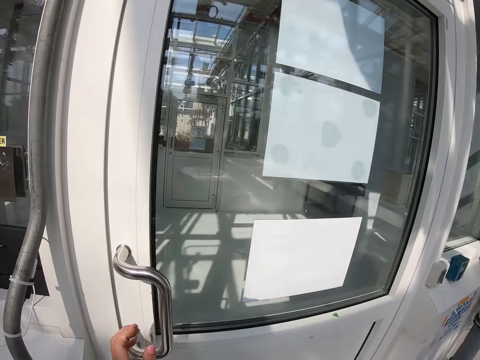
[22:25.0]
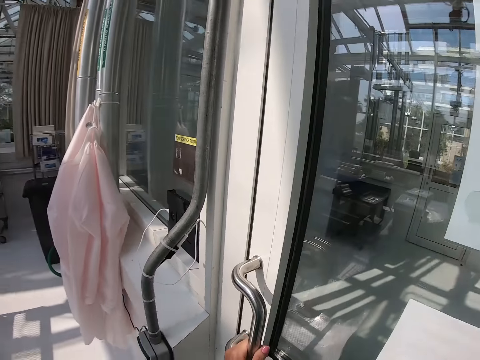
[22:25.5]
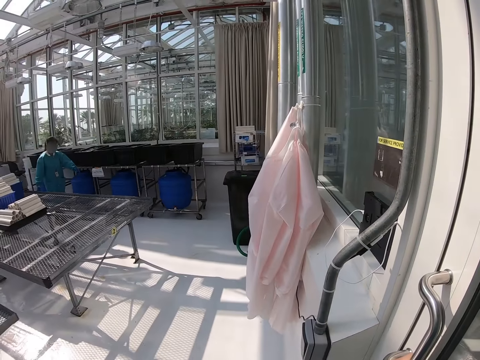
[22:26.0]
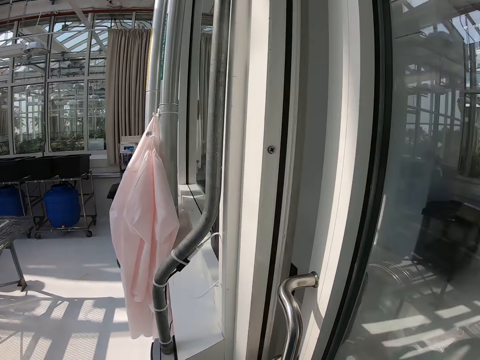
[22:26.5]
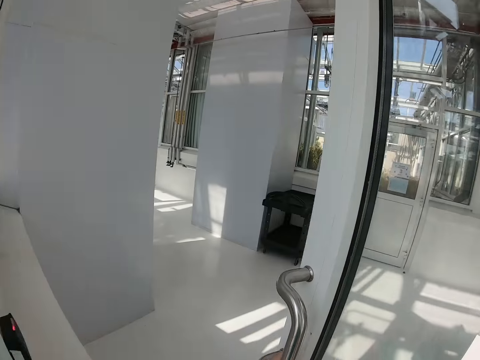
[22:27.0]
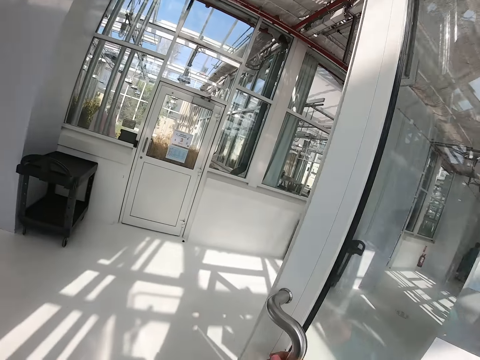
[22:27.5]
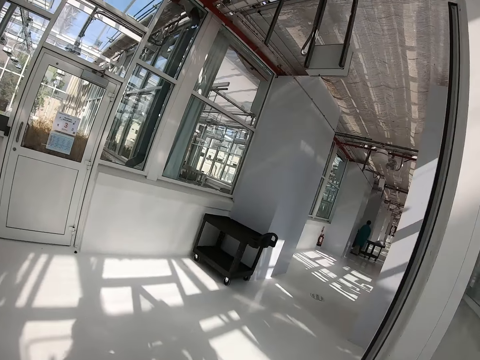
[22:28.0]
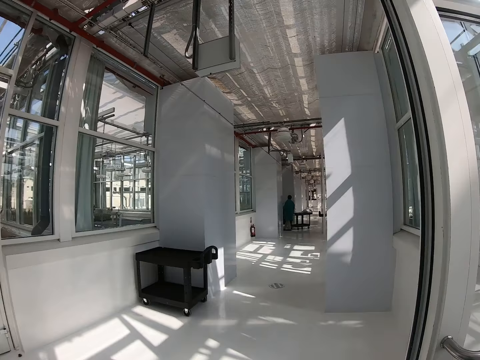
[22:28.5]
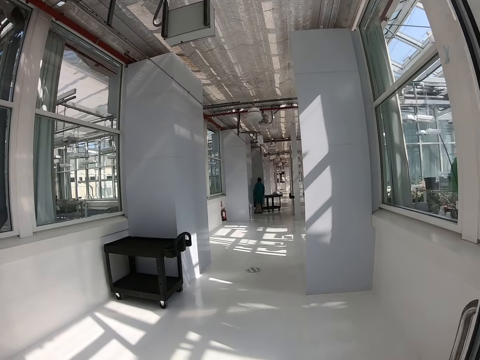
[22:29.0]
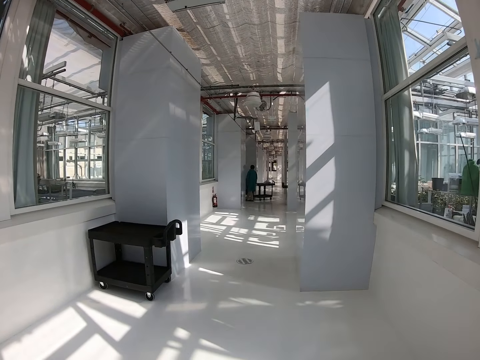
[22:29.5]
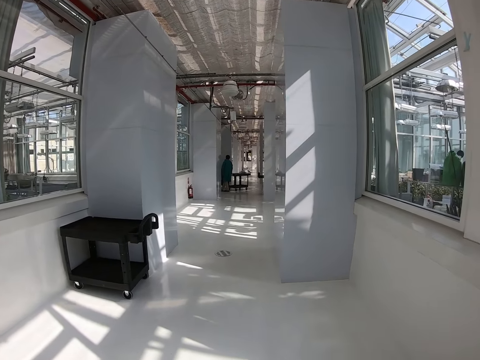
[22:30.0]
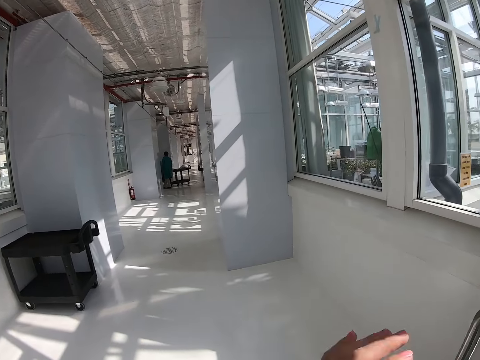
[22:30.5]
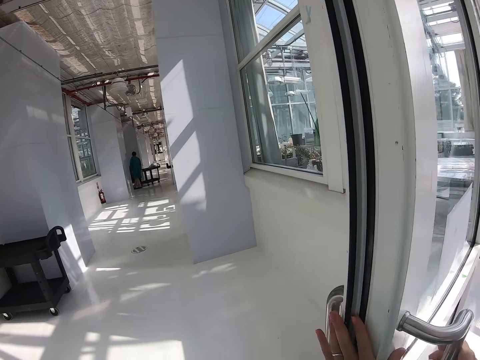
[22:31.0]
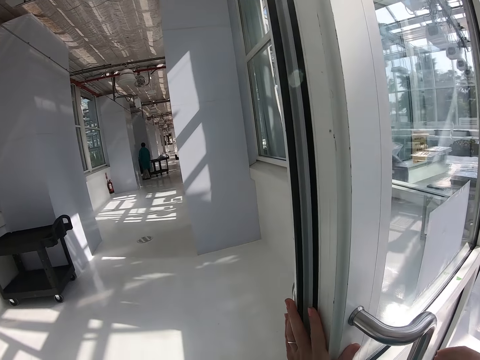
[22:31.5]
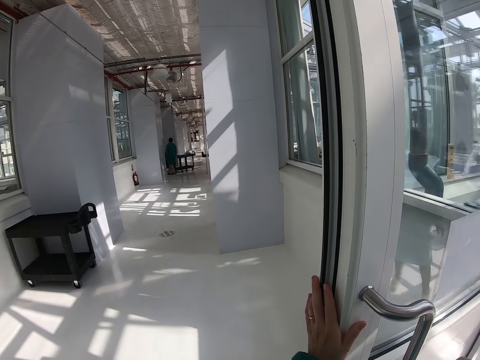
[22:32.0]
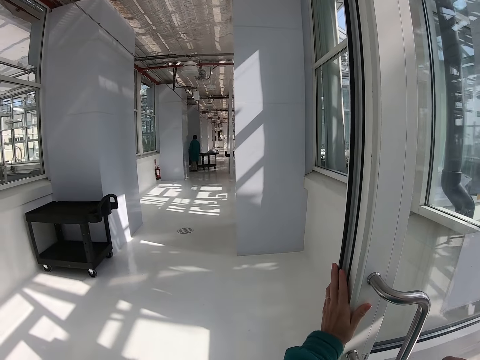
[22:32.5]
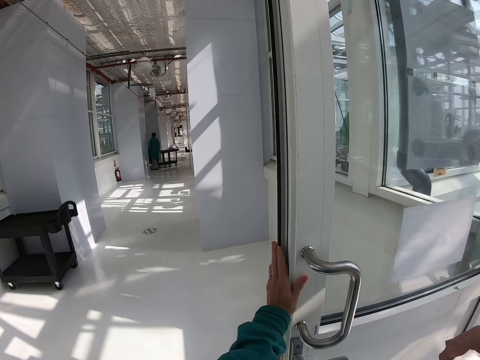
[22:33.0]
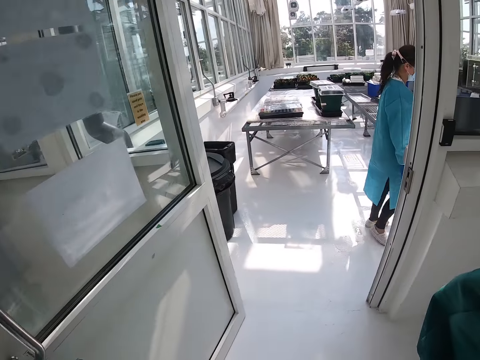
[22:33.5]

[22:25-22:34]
The camera wearer opens a door. They keep the door open. They turn right. They hold the door open.
